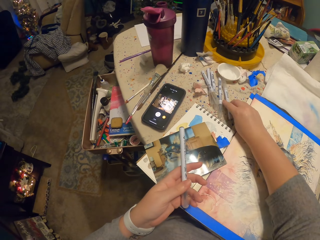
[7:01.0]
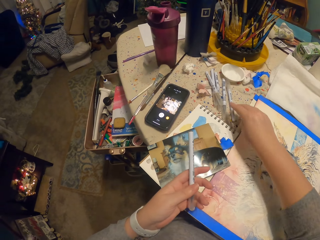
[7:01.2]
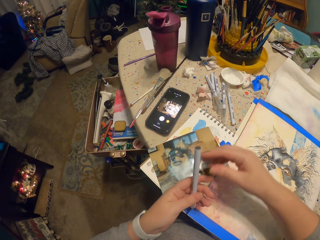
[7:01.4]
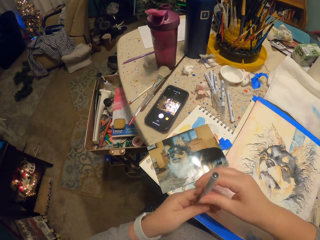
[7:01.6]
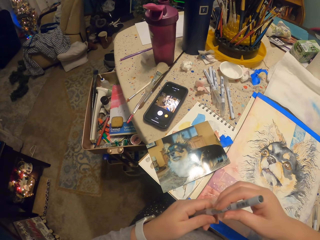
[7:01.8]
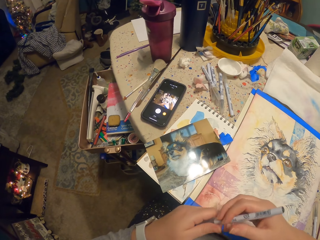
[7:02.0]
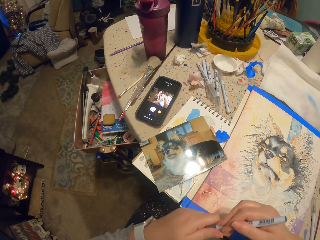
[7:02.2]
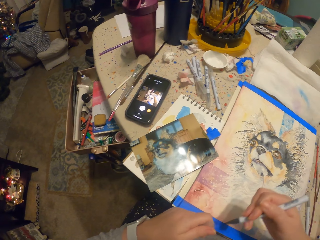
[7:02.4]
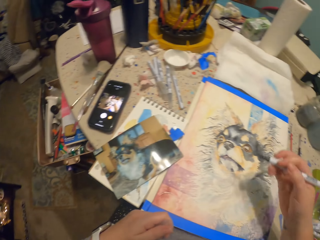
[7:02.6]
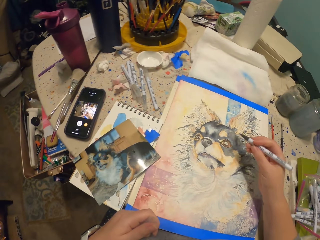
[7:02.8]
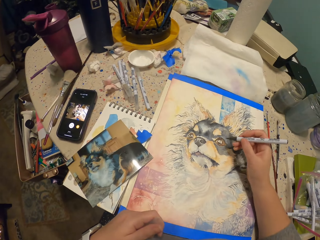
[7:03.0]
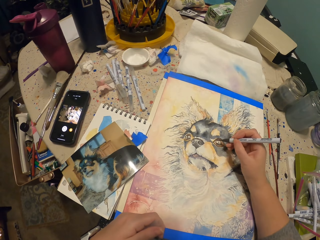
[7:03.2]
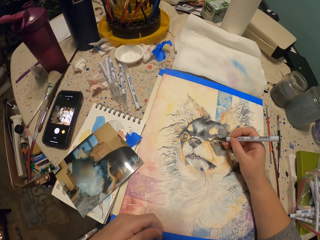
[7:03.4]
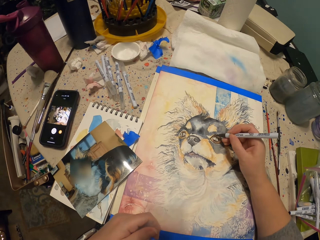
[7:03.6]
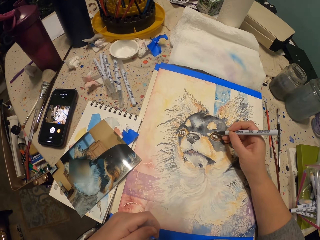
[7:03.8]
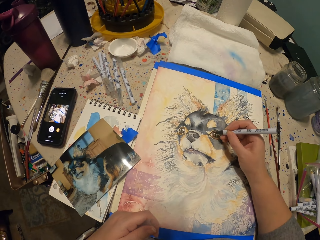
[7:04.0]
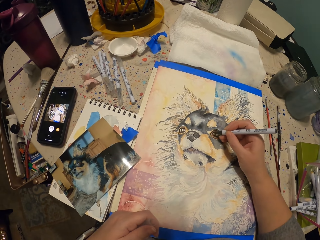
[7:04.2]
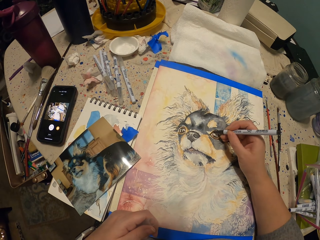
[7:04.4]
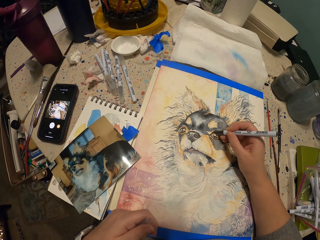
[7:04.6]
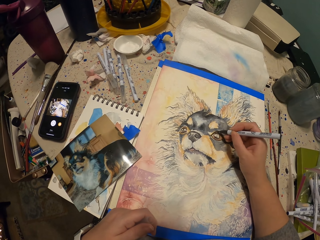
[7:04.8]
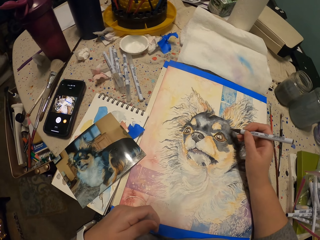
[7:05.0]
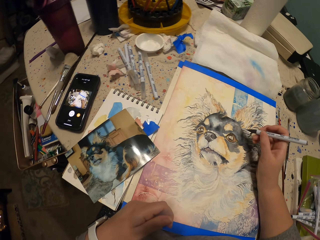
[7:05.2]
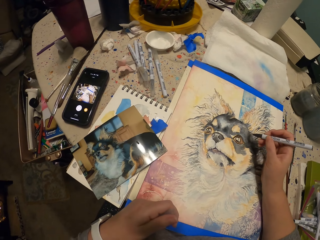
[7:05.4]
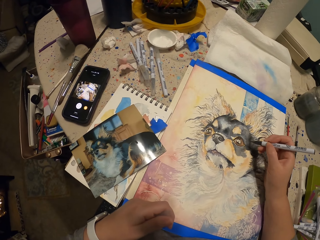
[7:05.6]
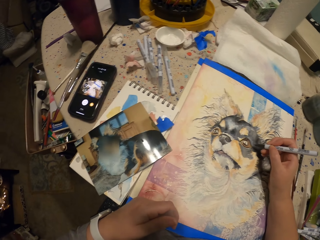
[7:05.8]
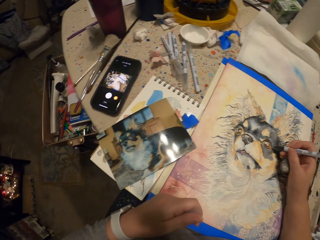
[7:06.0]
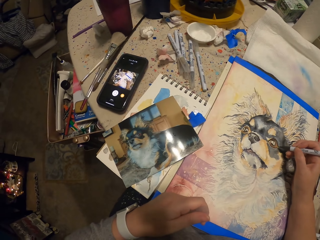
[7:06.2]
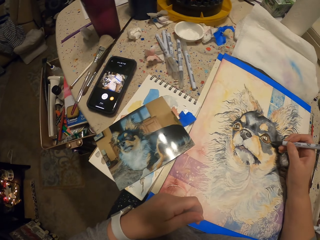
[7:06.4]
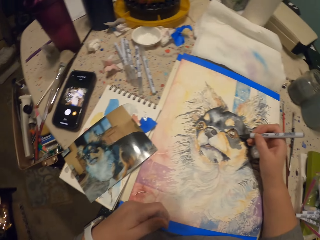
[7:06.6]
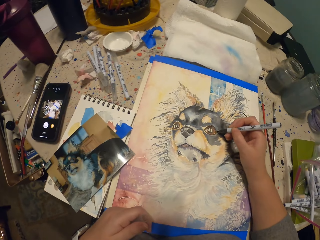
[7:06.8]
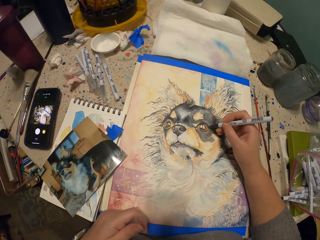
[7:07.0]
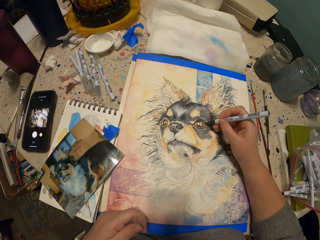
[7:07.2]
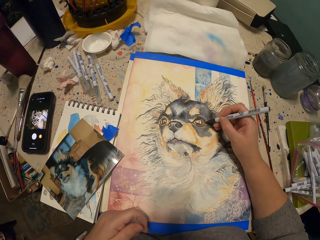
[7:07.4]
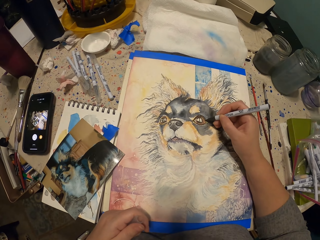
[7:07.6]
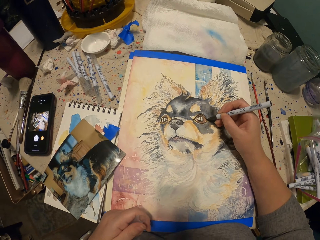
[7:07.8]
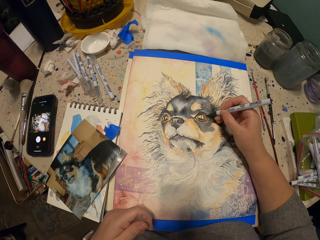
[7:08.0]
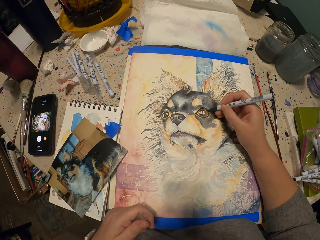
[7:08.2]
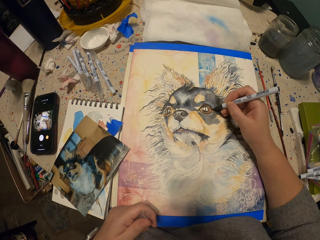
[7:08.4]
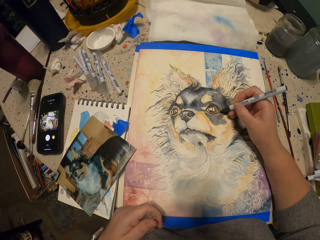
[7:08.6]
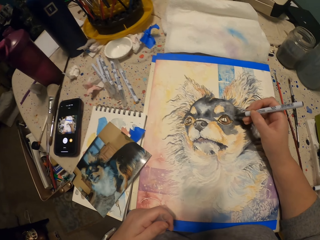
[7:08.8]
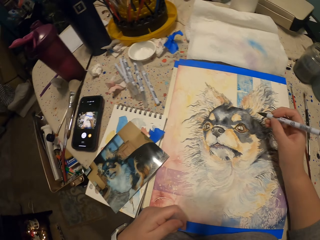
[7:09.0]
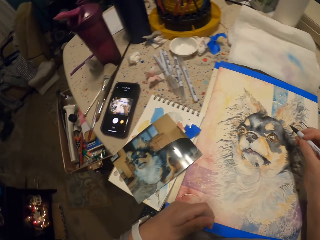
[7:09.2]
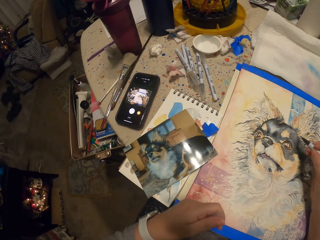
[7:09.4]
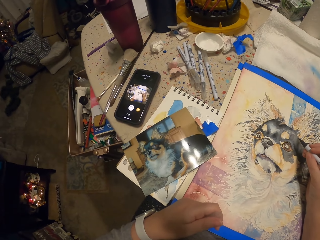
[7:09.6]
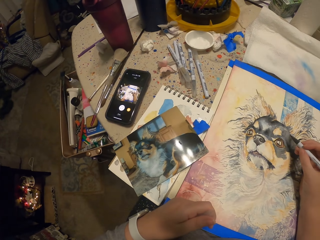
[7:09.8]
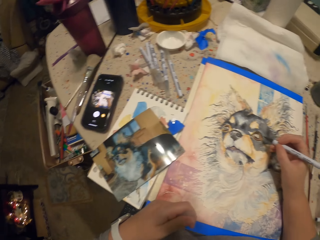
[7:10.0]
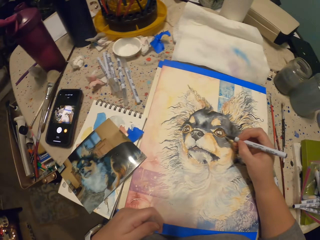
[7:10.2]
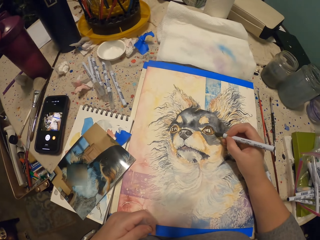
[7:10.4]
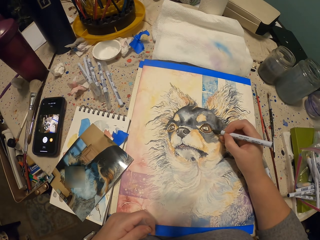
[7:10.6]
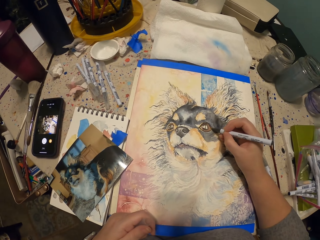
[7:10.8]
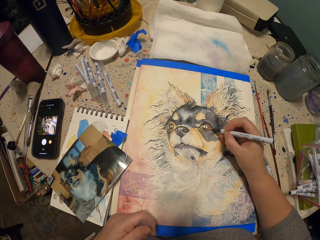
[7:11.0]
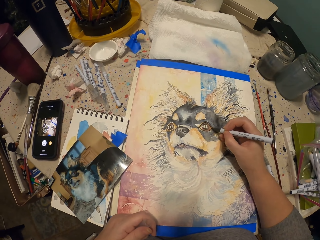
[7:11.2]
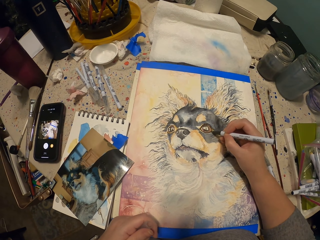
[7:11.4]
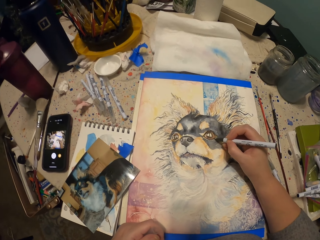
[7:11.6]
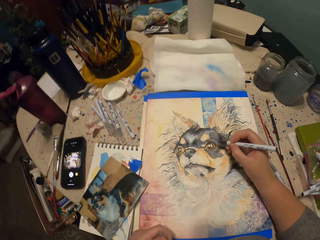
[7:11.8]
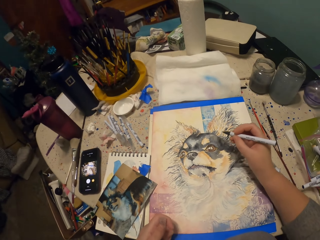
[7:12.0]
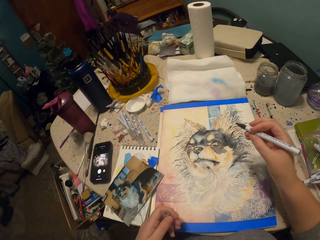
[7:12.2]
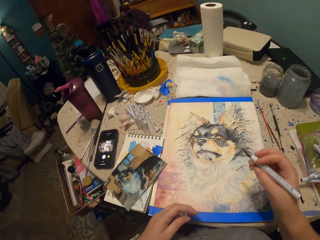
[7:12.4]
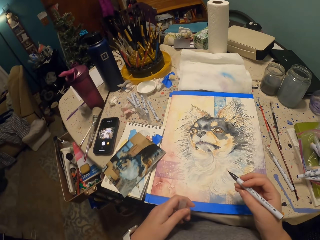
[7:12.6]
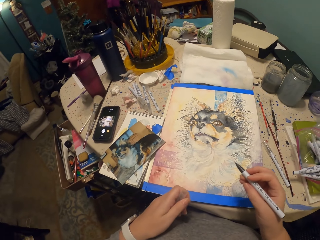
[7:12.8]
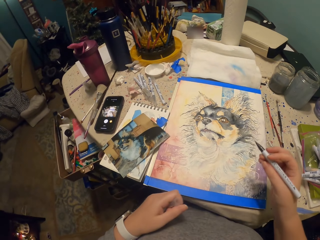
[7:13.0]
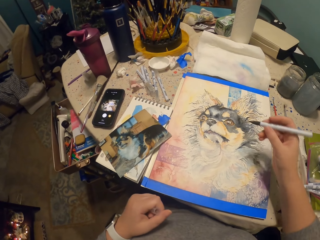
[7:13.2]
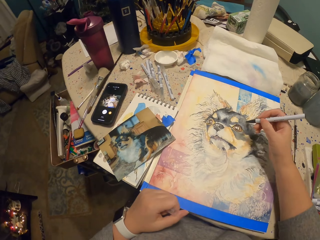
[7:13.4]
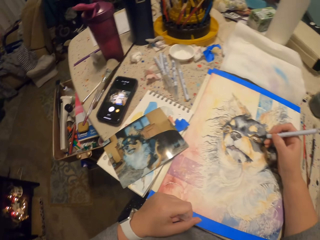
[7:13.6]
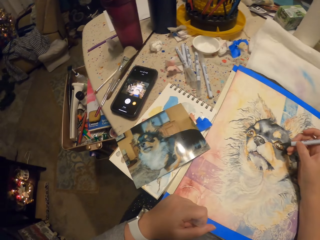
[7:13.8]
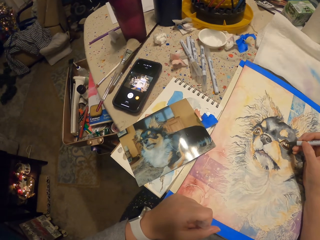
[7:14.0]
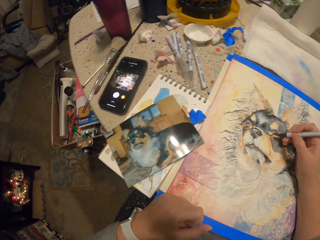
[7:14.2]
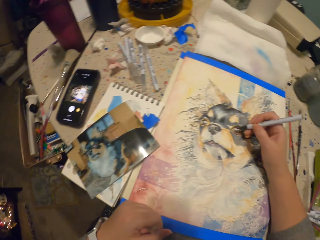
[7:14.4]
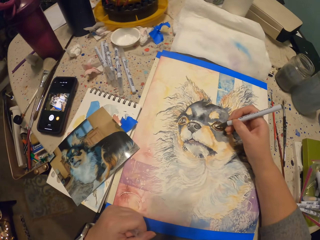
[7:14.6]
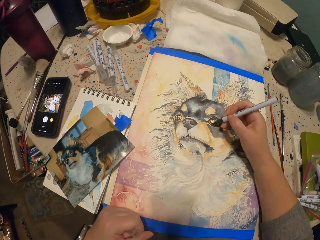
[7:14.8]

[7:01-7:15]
The camera wearer puts the pen down on the table. They draw with a pen. They look at the picture. They paint with the pen.

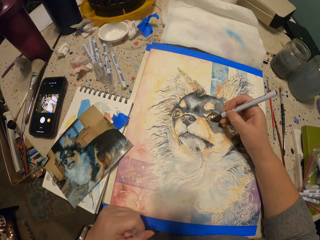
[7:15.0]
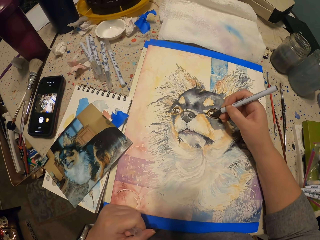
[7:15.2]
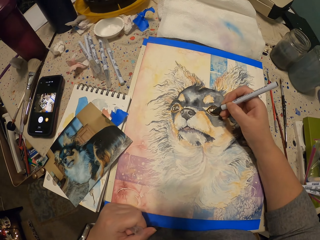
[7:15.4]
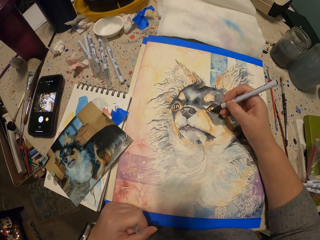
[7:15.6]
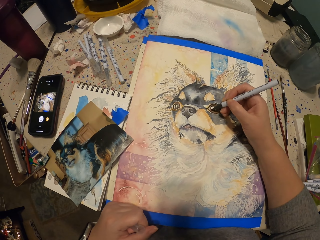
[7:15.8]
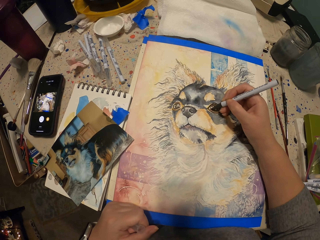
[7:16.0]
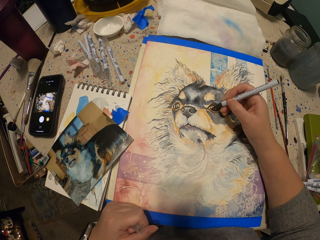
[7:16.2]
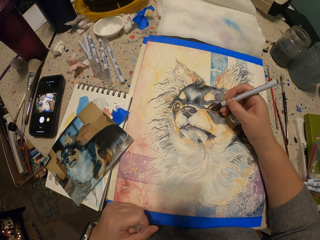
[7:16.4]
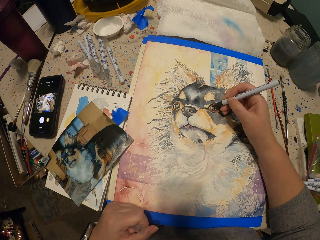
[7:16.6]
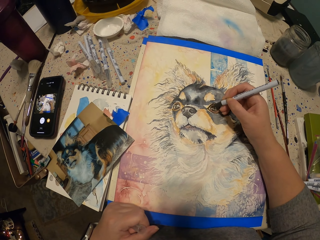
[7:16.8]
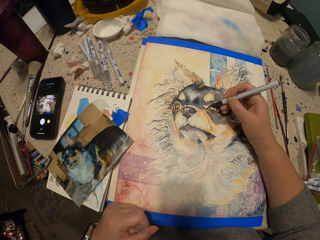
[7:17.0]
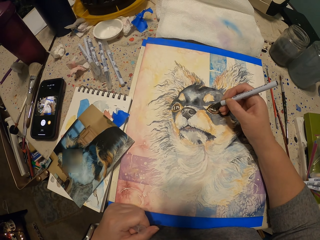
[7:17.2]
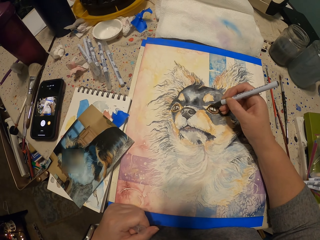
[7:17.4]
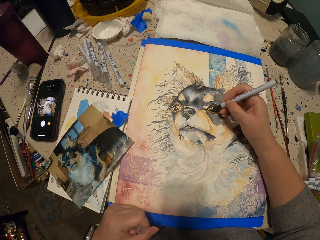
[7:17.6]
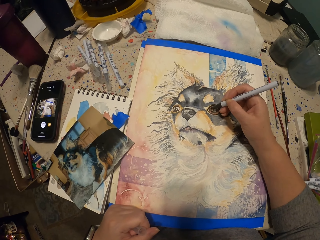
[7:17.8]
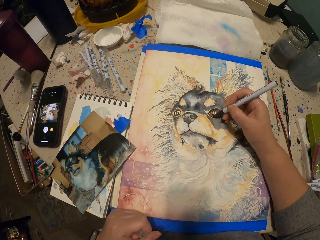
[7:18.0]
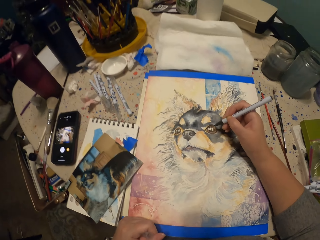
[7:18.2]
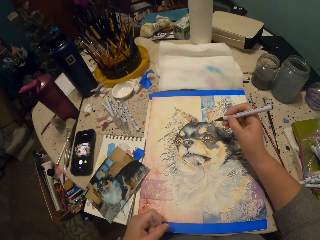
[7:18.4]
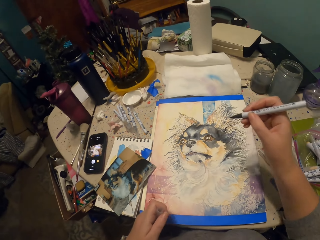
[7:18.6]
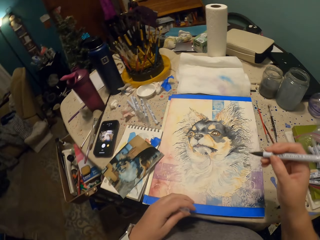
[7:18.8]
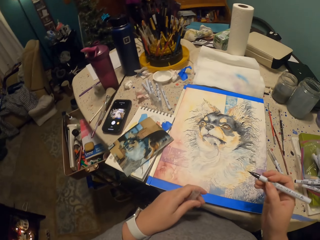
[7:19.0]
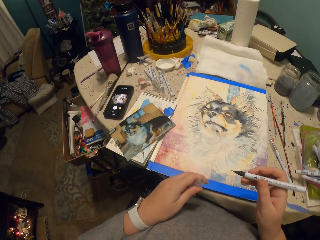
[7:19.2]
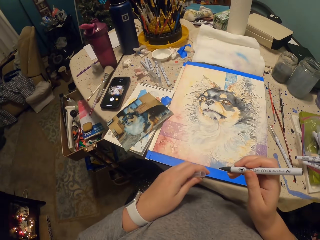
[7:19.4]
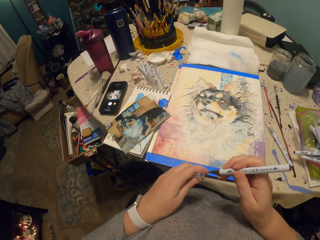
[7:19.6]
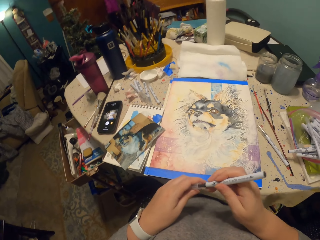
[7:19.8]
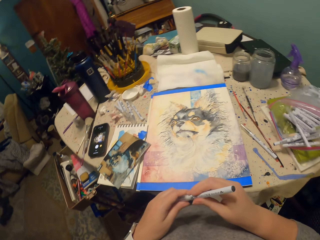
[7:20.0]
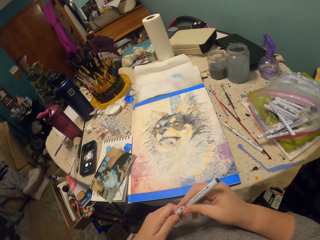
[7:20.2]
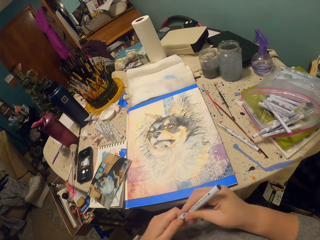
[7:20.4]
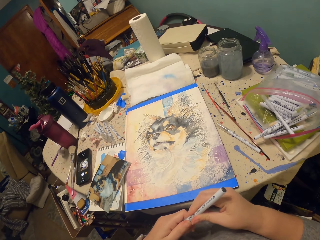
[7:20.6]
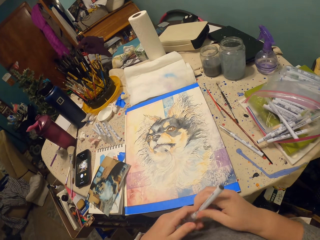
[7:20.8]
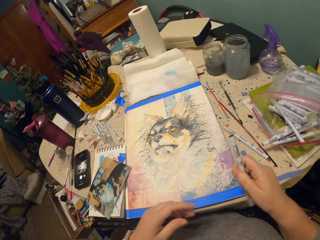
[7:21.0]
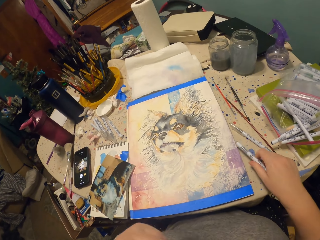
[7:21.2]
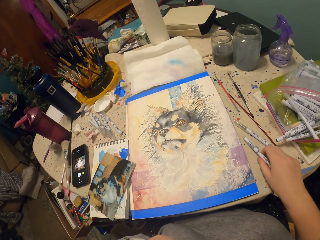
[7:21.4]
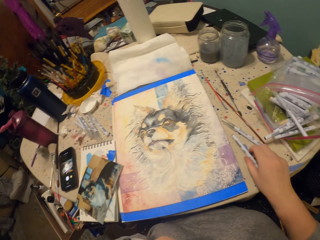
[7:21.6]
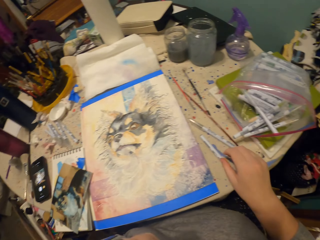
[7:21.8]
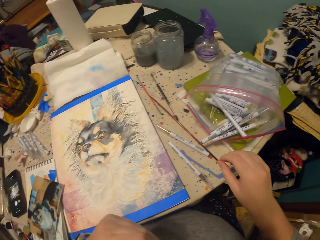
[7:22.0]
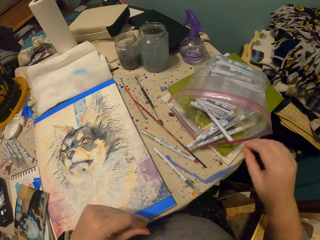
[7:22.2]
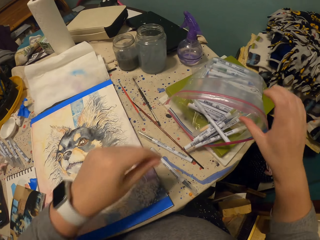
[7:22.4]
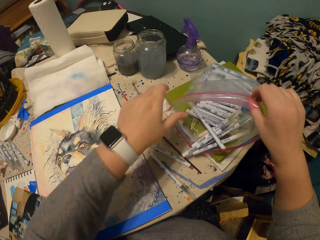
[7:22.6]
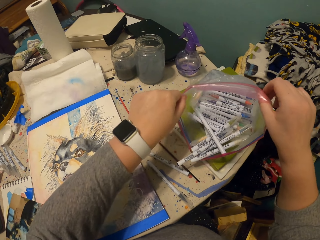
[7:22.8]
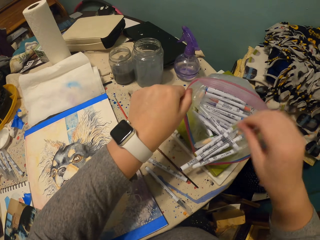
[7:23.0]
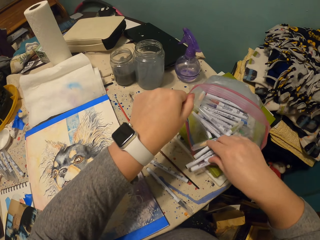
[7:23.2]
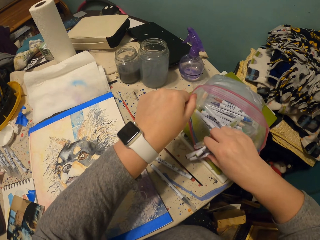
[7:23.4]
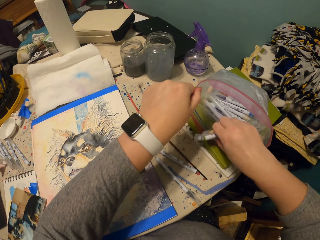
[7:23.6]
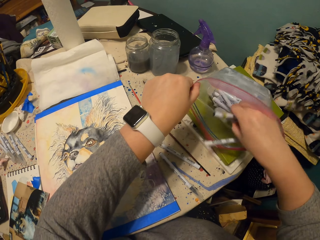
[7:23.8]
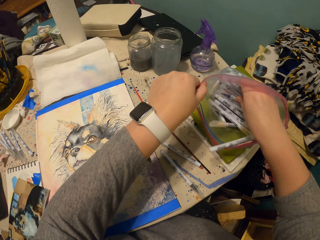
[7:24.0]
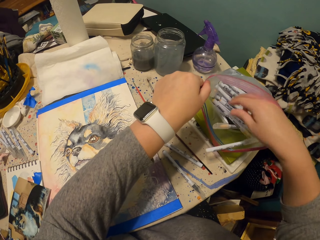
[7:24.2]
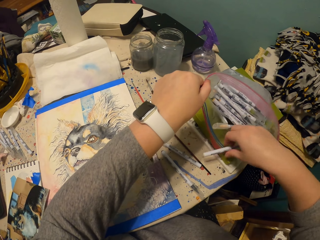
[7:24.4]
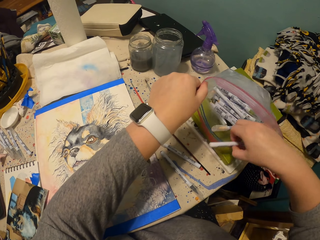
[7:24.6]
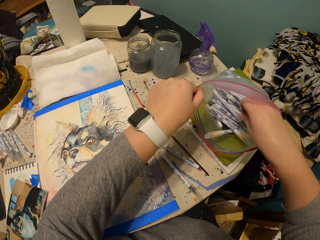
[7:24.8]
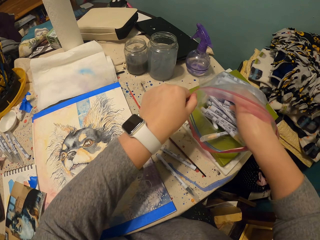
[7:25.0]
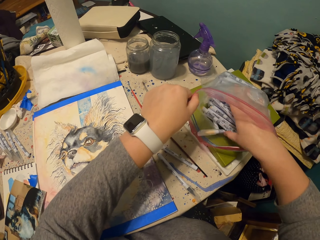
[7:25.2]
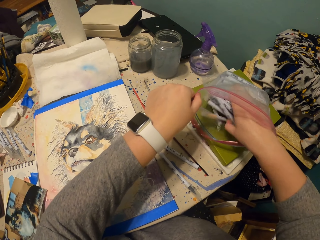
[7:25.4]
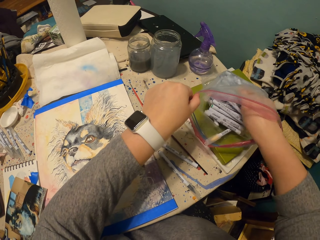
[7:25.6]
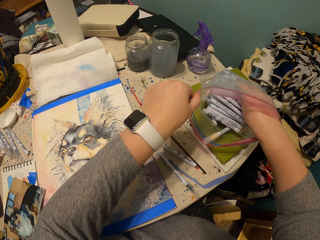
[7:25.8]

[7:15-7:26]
The camera wearer closes the pen with a lid. They put the pen down on the table. They take a pen from a bag.
